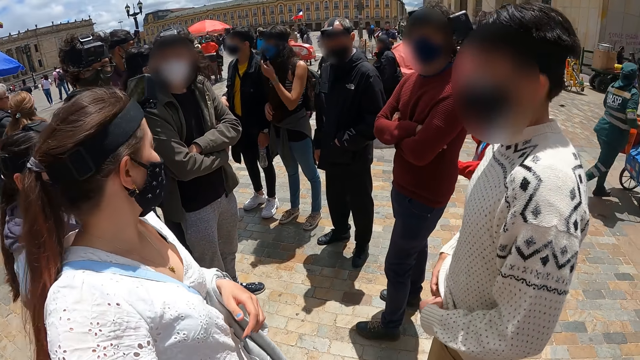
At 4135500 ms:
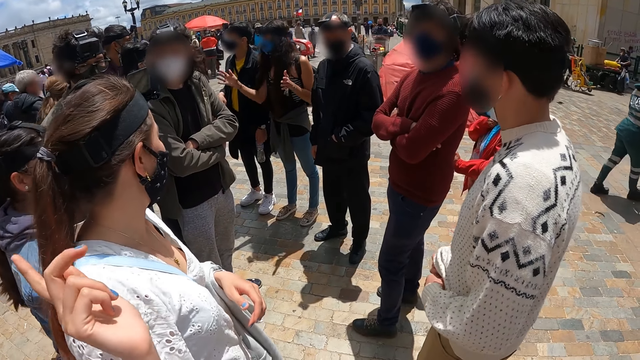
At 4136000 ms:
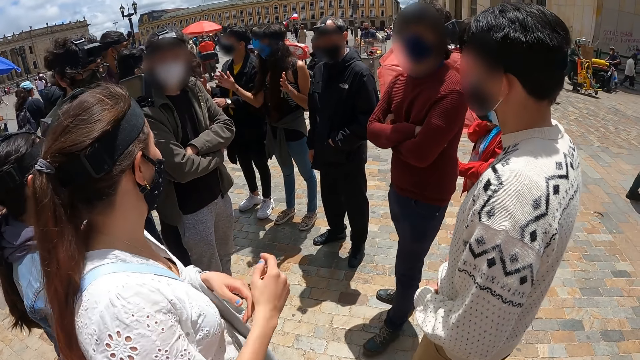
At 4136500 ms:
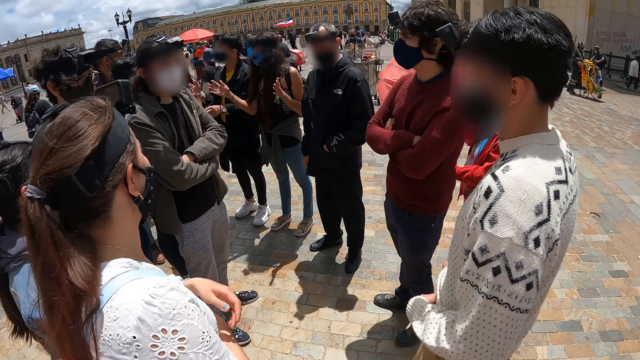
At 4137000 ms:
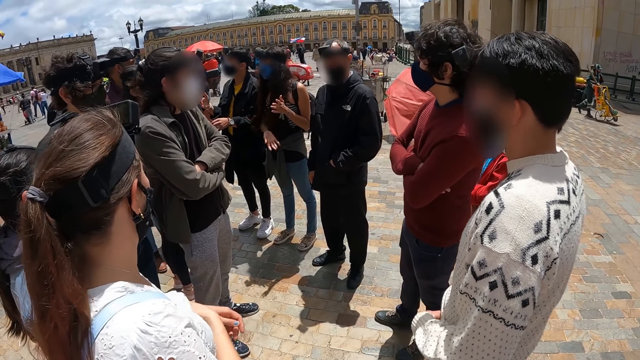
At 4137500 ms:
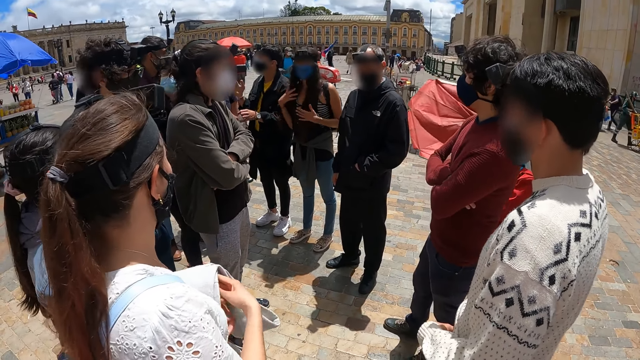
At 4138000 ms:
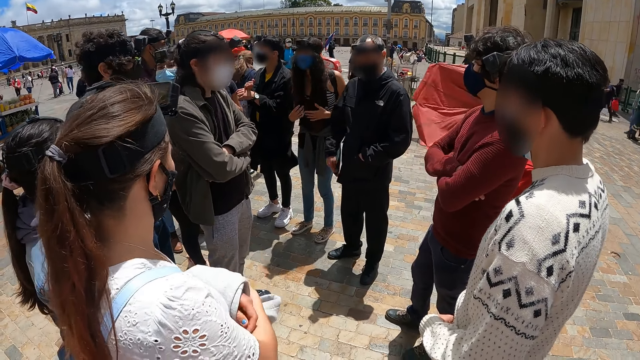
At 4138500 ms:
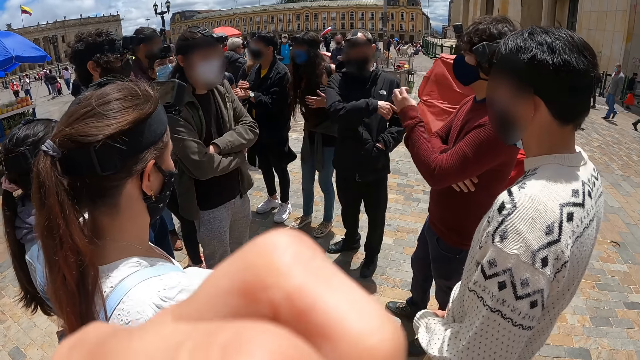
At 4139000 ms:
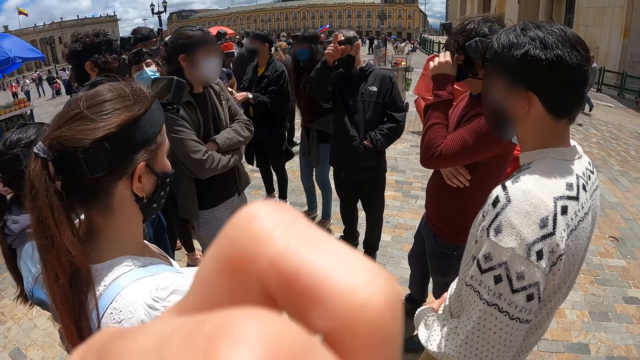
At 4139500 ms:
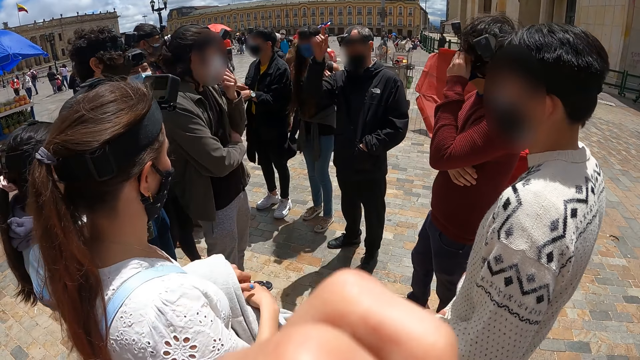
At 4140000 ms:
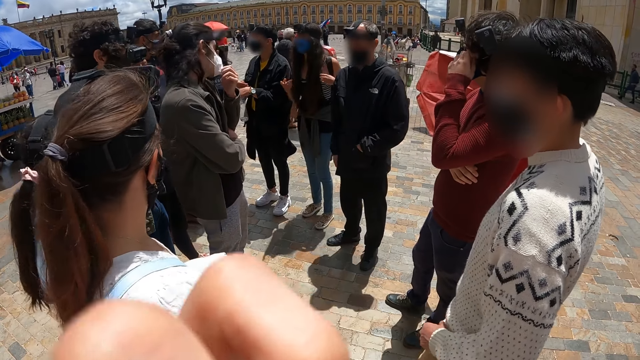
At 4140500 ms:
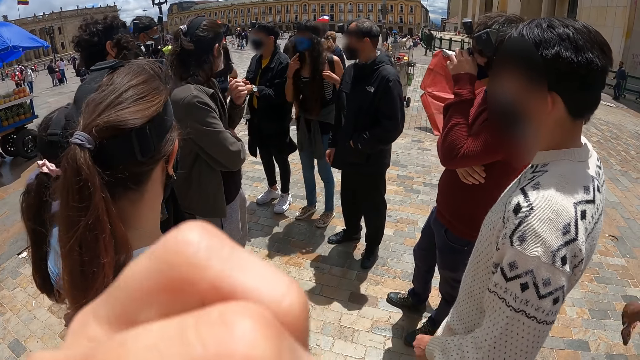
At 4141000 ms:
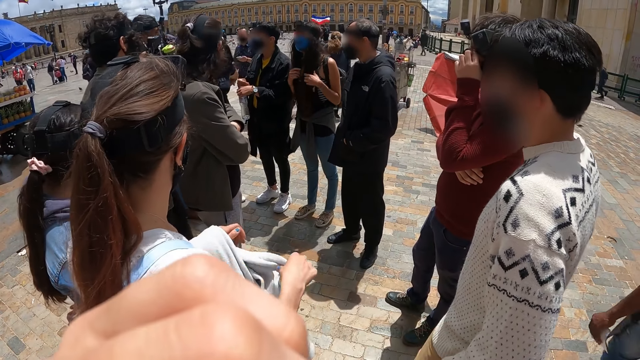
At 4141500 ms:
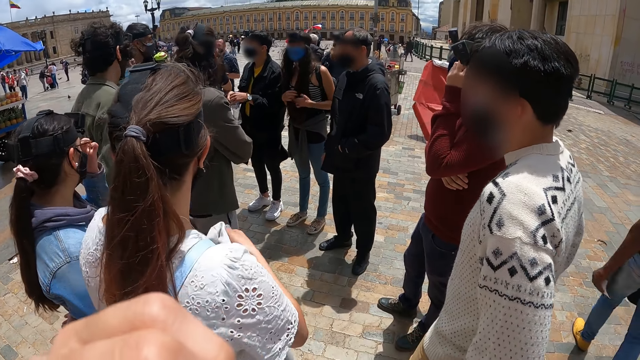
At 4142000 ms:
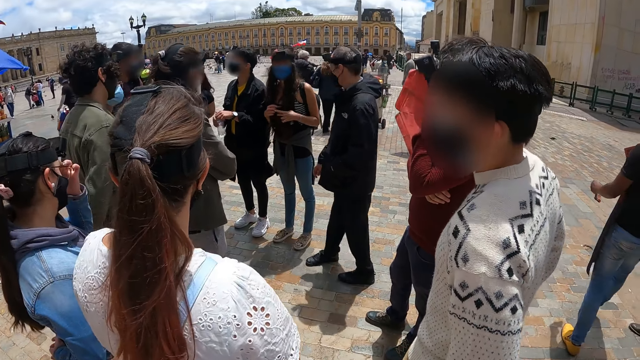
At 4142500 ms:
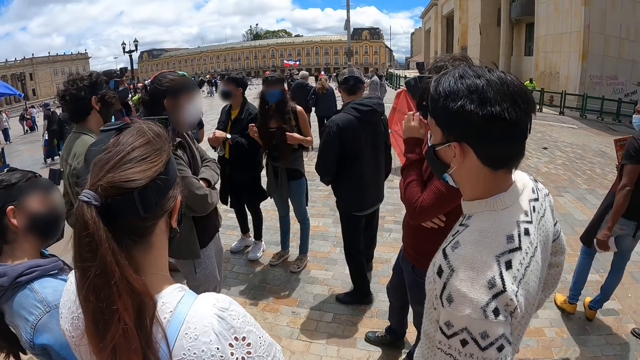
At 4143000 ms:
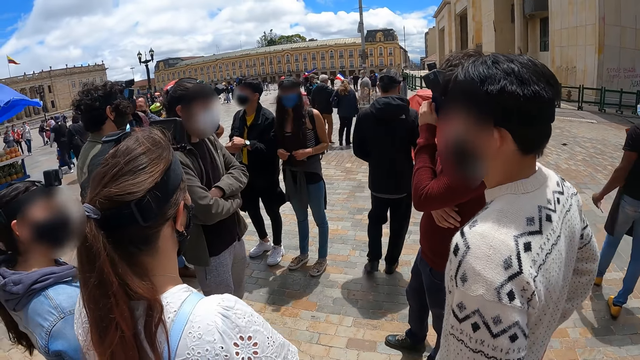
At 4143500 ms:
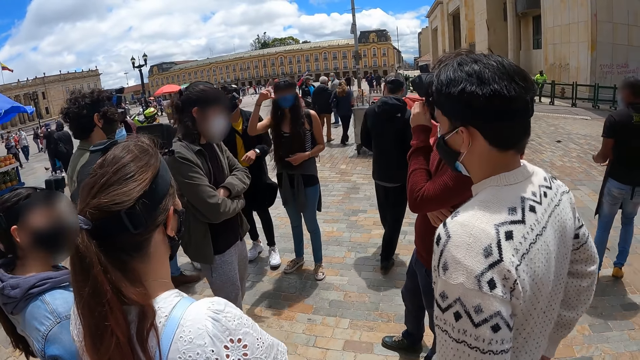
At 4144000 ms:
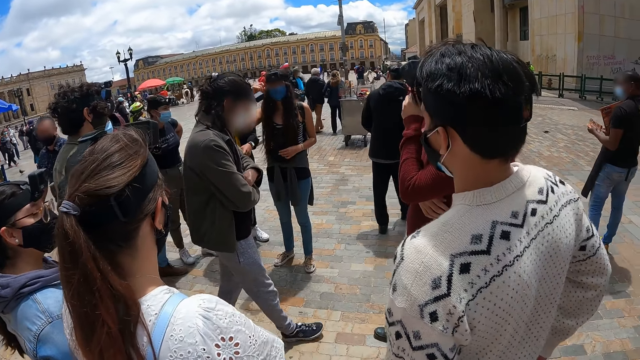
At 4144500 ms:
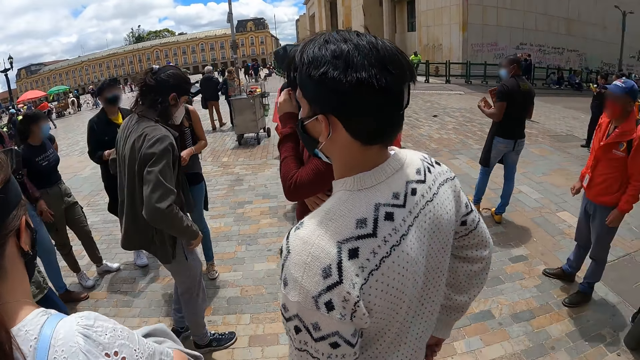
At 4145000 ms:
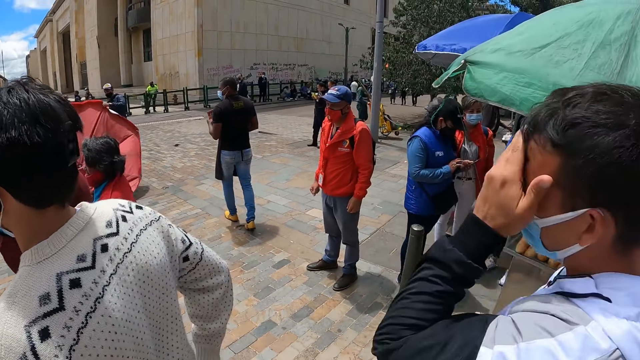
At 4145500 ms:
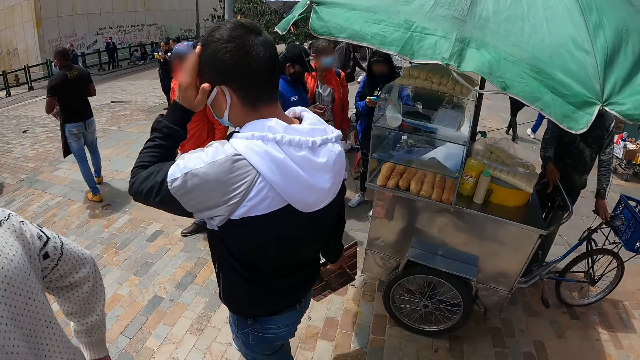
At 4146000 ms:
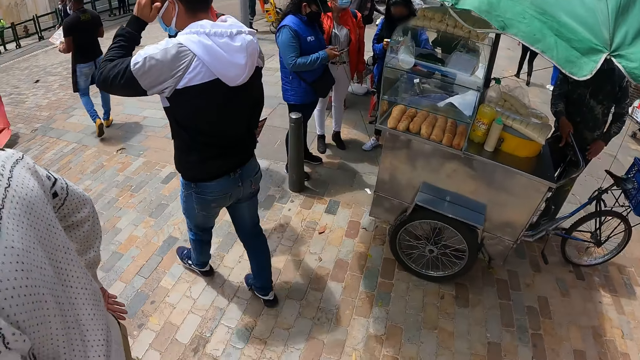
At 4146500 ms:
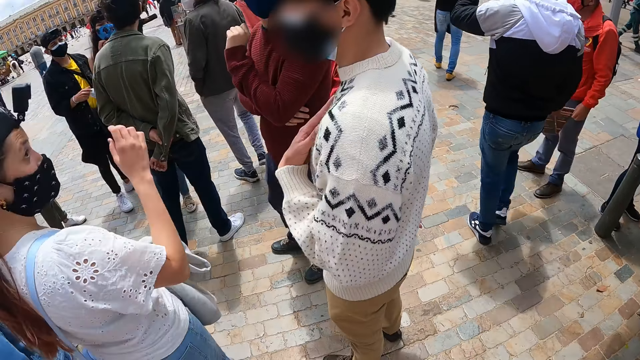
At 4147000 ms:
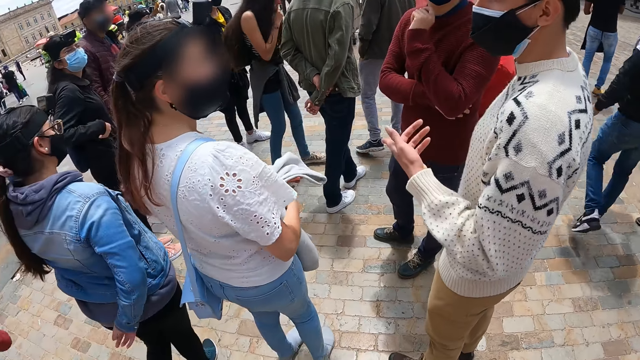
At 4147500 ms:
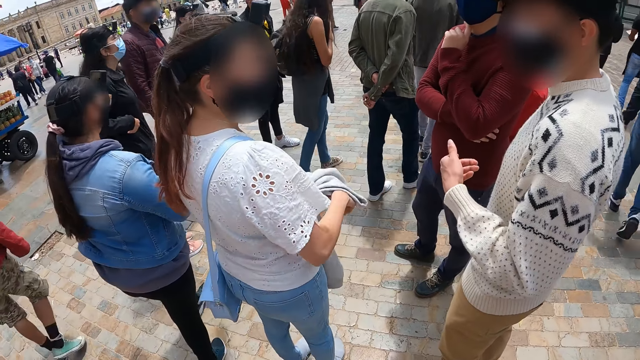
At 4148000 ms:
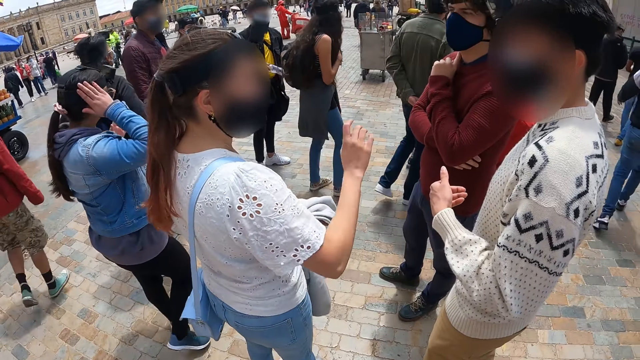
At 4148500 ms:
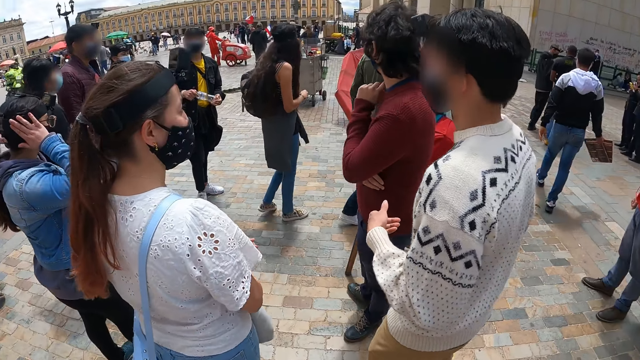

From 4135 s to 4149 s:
The camera wearer raises the hand. They touch the face. They look around.

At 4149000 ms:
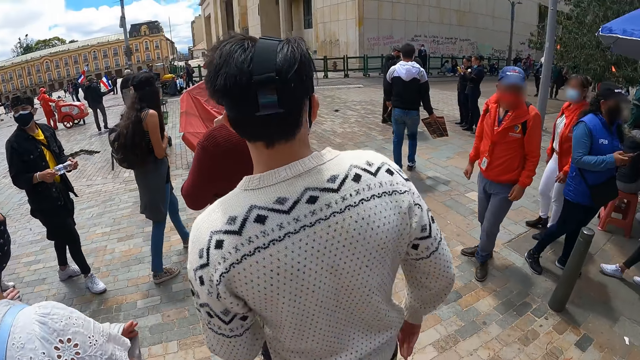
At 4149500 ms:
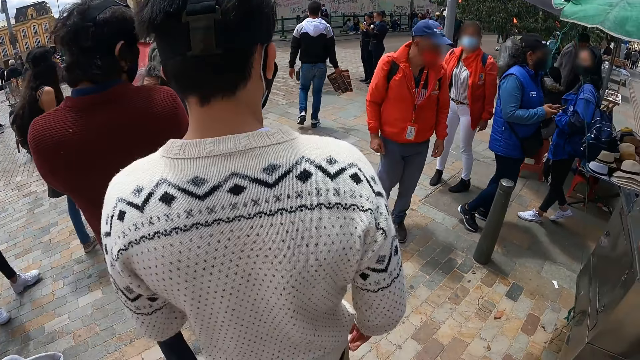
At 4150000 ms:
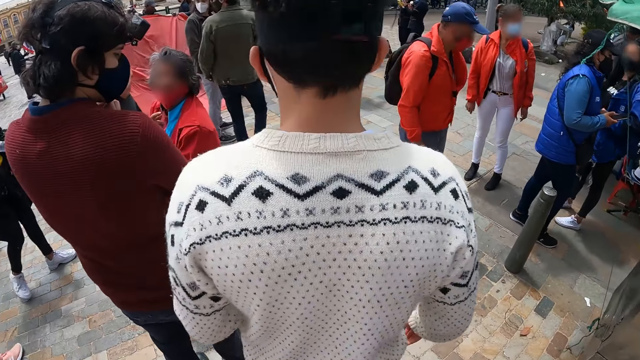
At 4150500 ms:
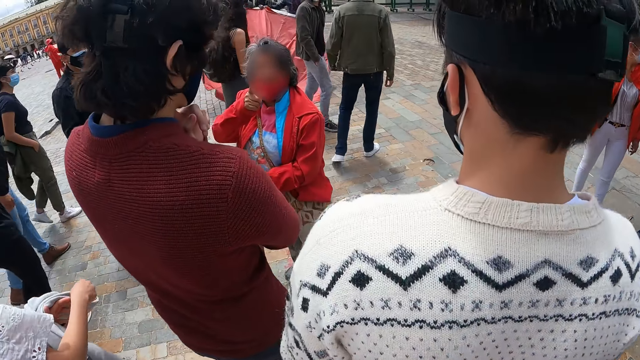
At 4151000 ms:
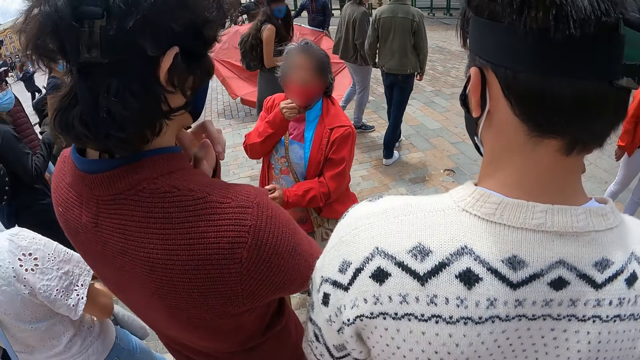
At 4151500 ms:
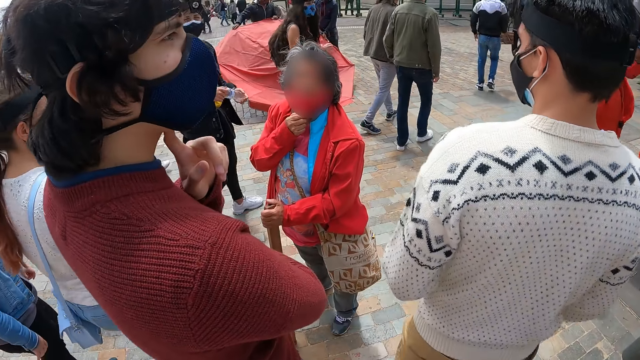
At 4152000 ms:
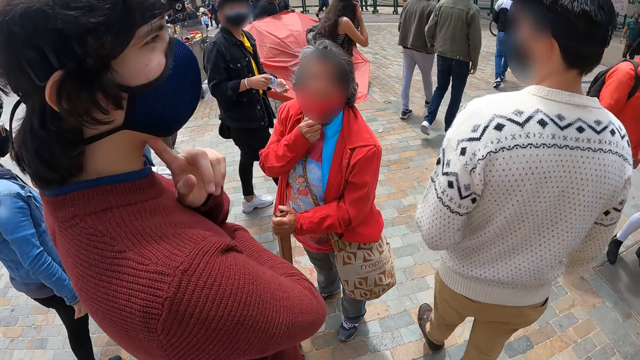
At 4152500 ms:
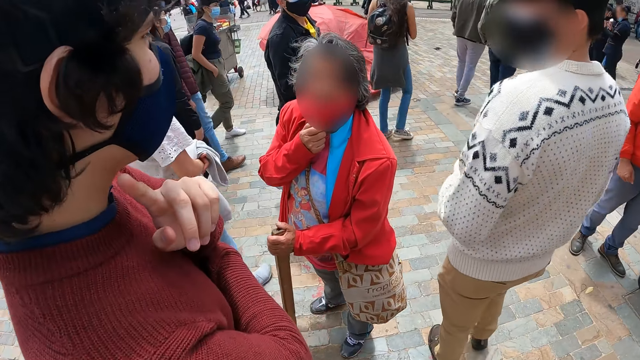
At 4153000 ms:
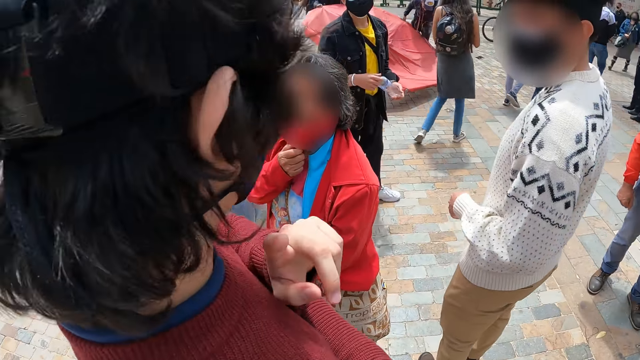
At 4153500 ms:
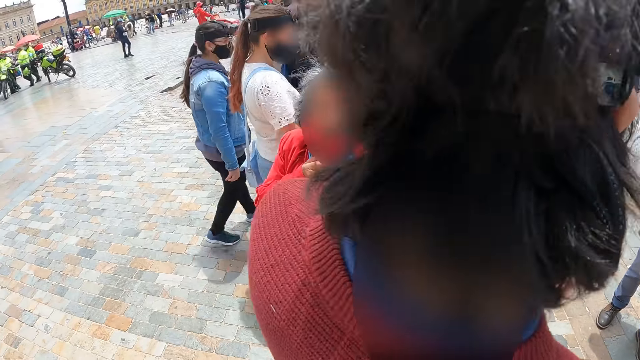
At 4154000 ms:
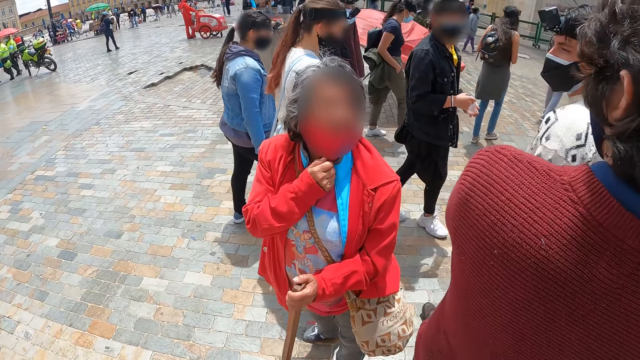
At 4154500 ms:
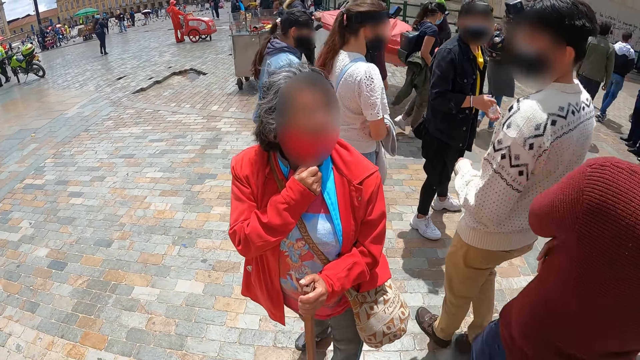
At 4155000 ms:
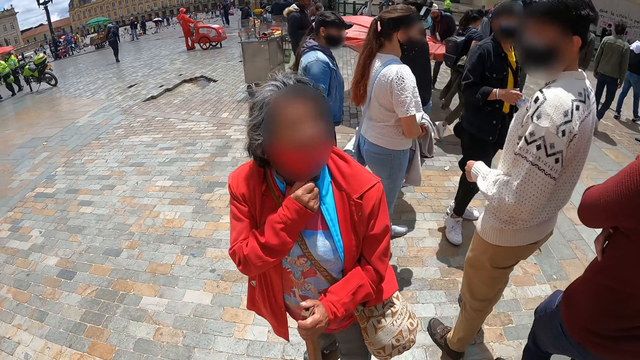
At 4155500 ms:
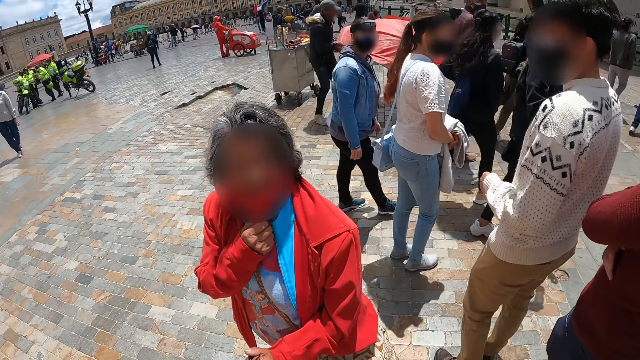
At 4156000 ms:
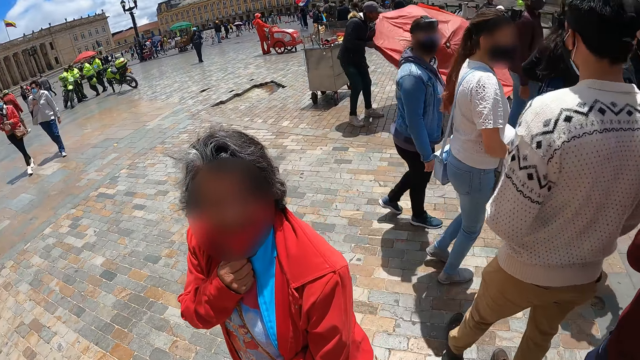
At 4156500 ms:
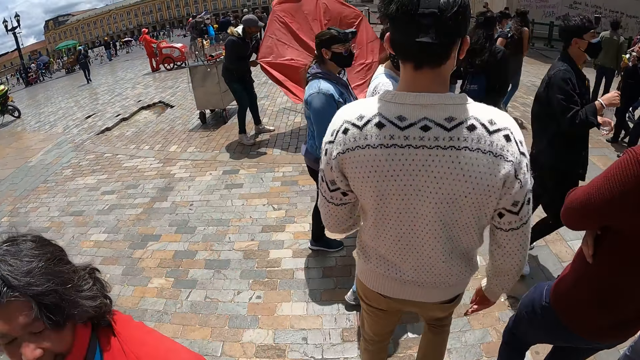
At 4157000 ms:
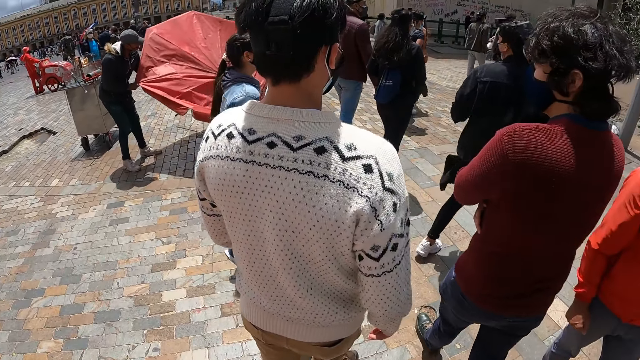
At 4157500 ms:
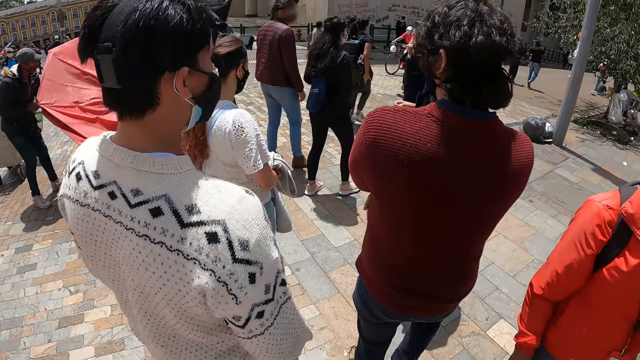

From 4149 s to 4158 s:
The camera wearer walks on the pavement.
